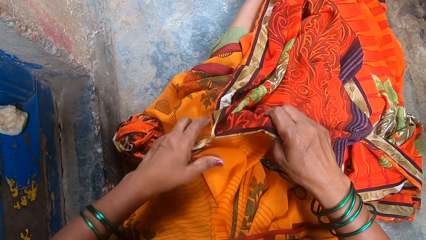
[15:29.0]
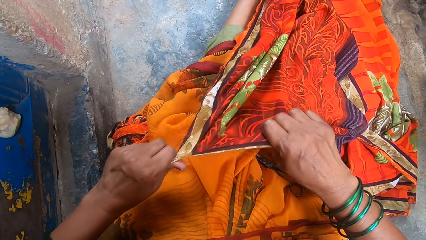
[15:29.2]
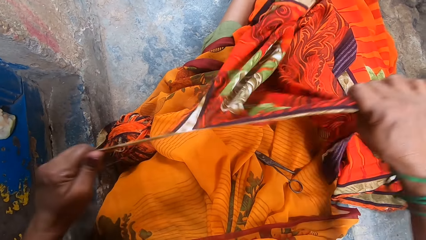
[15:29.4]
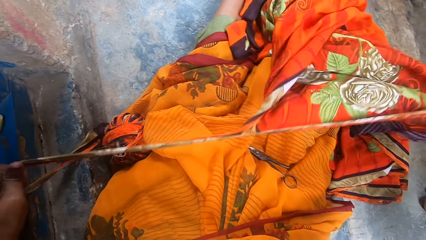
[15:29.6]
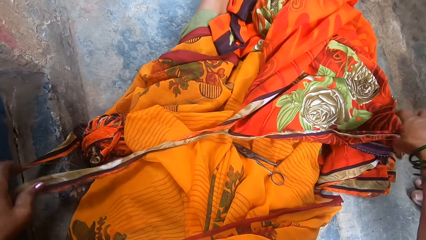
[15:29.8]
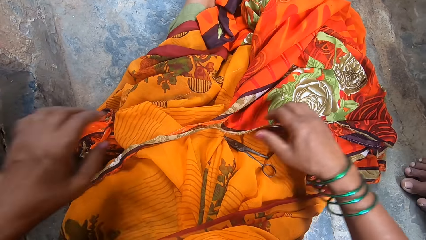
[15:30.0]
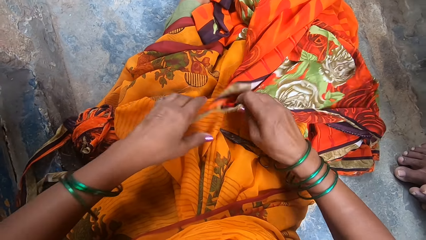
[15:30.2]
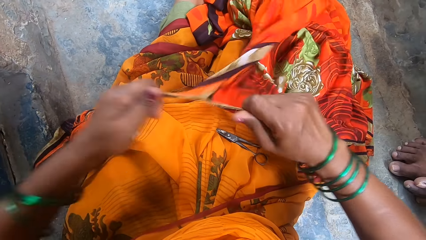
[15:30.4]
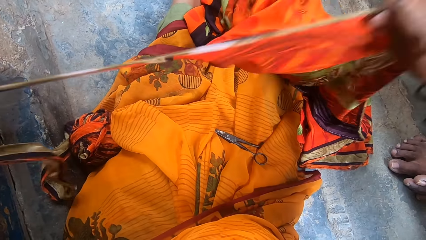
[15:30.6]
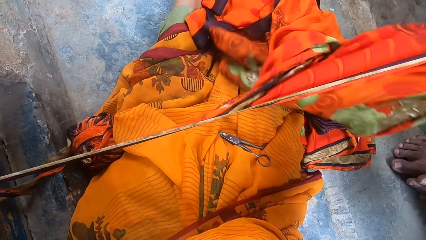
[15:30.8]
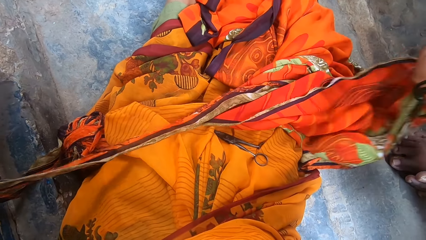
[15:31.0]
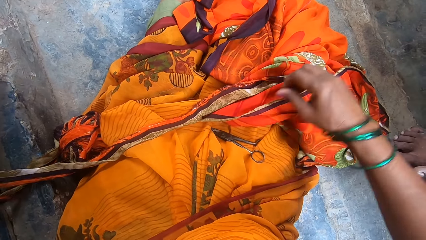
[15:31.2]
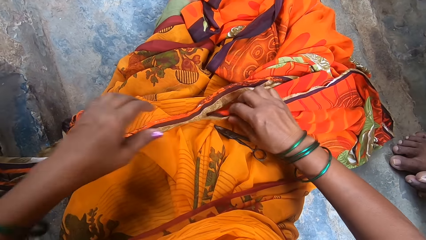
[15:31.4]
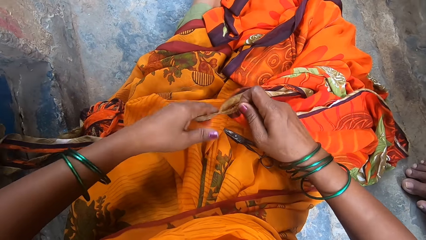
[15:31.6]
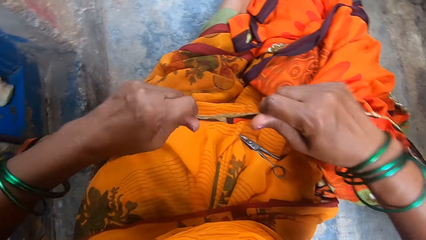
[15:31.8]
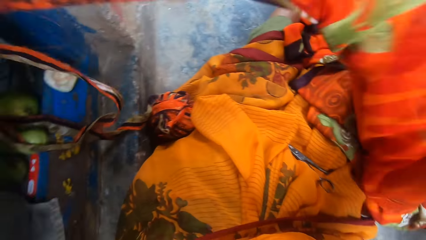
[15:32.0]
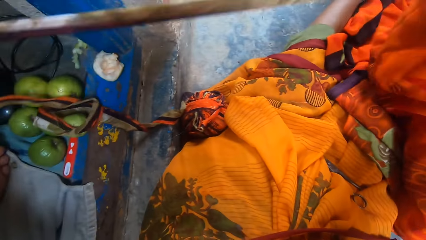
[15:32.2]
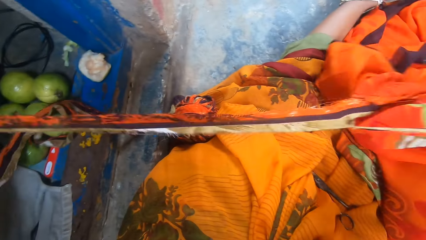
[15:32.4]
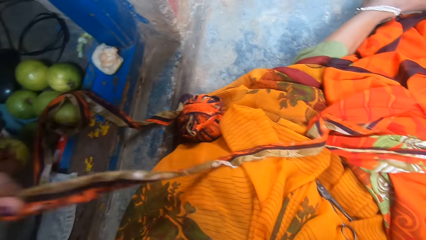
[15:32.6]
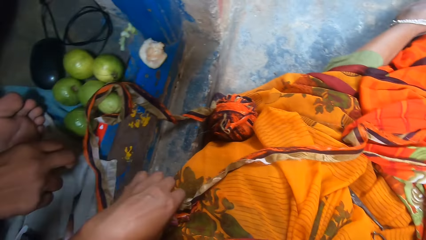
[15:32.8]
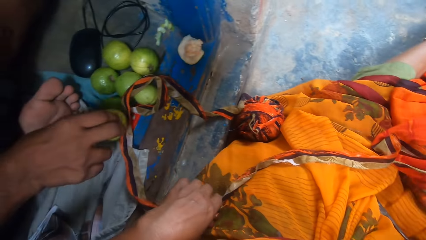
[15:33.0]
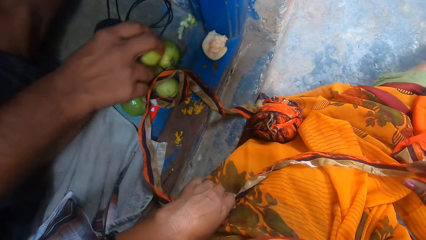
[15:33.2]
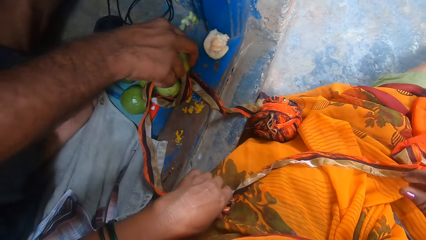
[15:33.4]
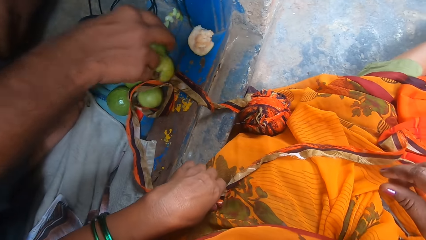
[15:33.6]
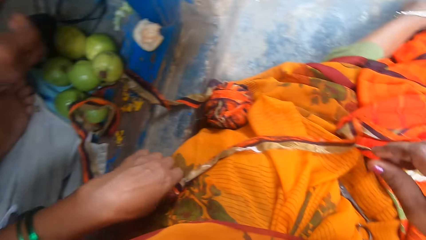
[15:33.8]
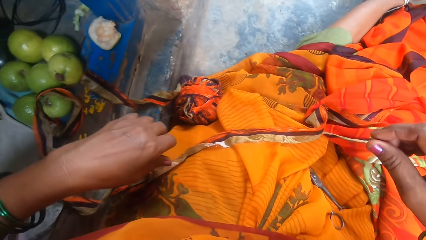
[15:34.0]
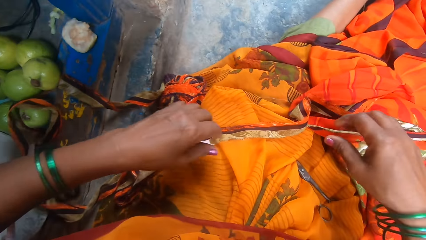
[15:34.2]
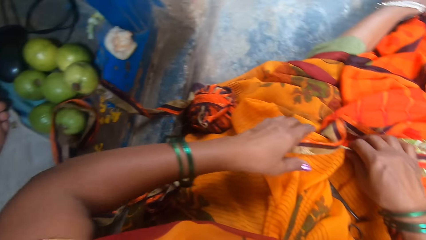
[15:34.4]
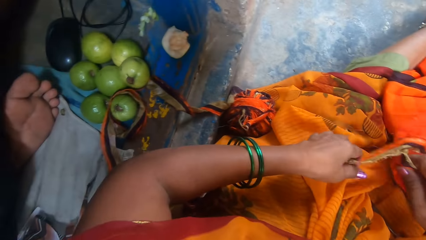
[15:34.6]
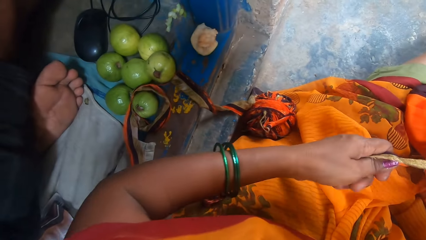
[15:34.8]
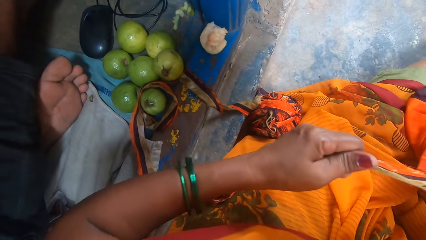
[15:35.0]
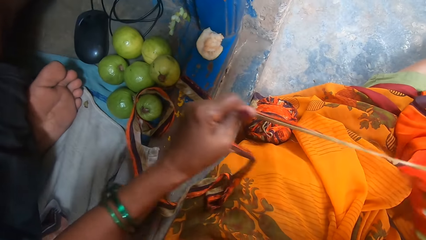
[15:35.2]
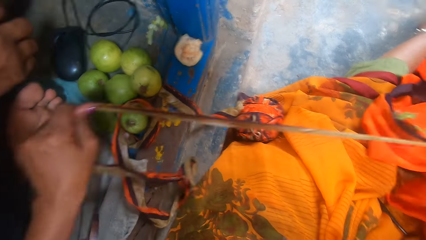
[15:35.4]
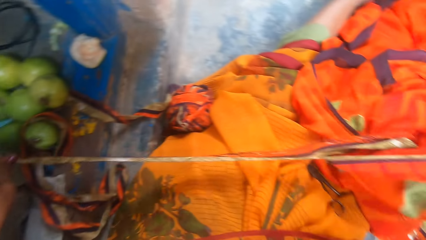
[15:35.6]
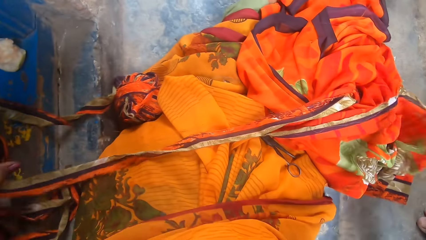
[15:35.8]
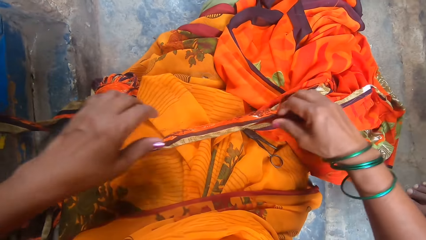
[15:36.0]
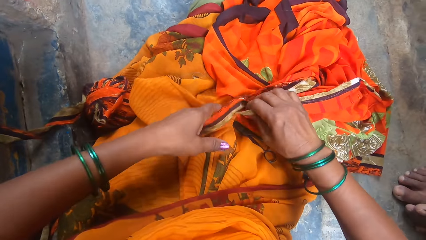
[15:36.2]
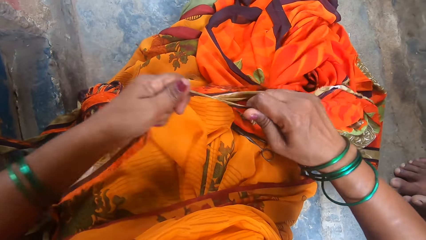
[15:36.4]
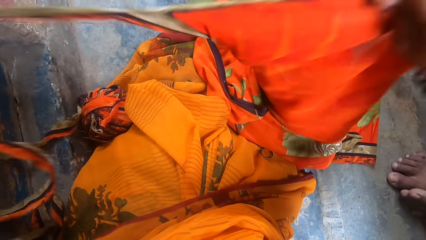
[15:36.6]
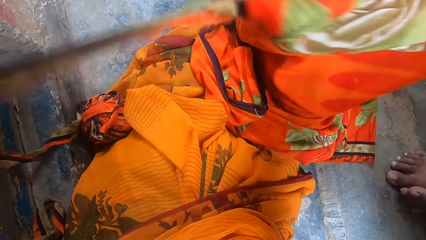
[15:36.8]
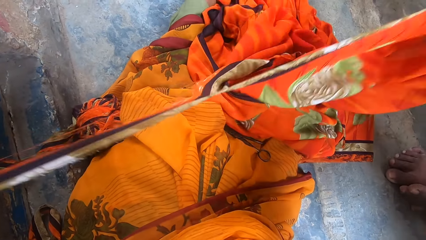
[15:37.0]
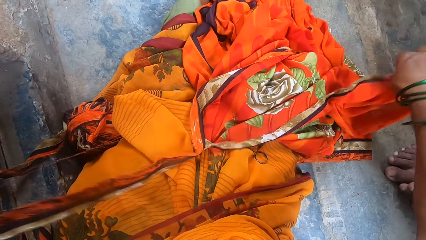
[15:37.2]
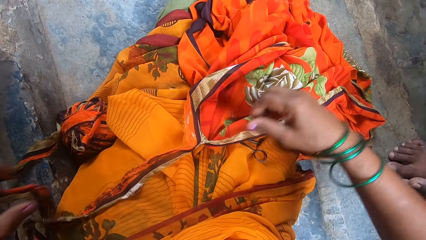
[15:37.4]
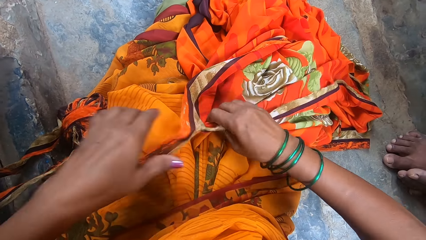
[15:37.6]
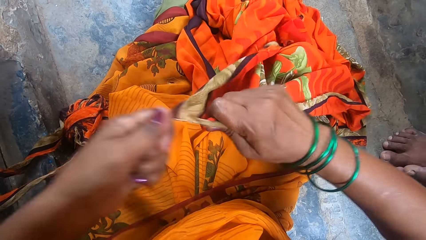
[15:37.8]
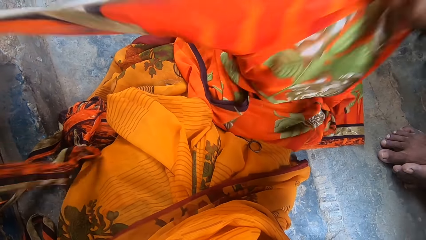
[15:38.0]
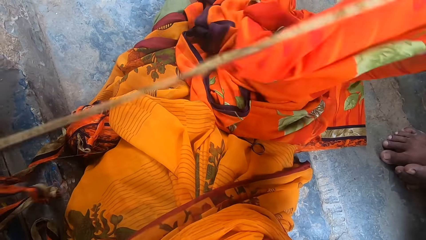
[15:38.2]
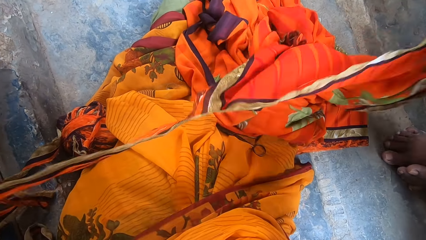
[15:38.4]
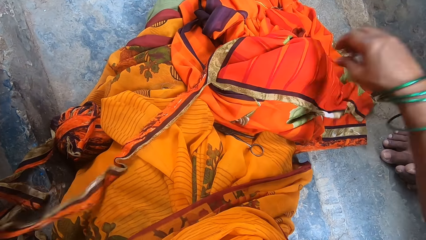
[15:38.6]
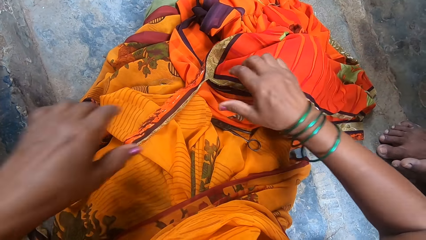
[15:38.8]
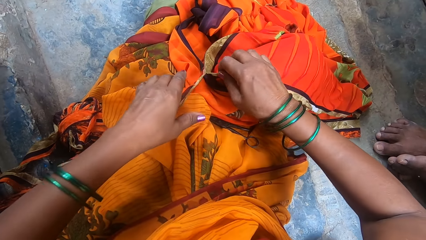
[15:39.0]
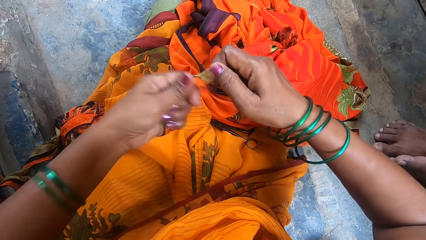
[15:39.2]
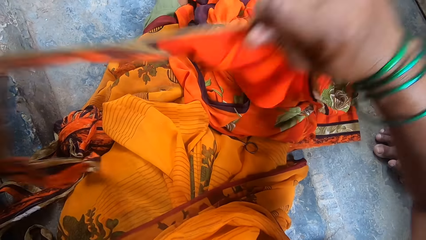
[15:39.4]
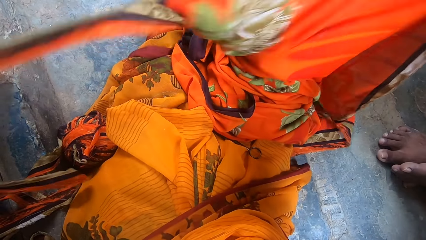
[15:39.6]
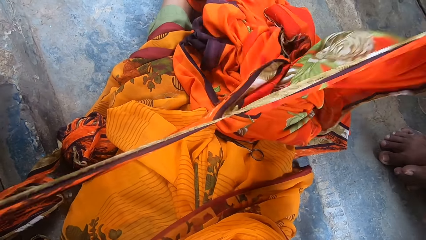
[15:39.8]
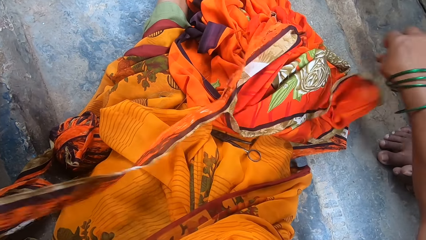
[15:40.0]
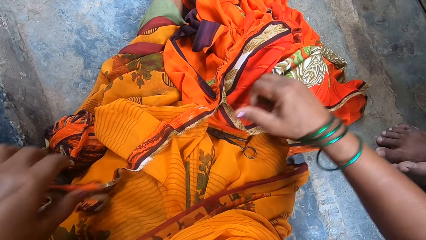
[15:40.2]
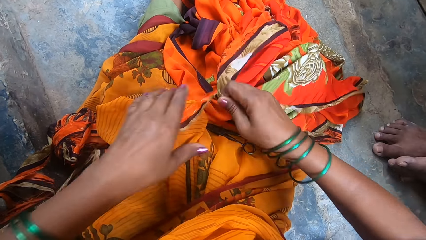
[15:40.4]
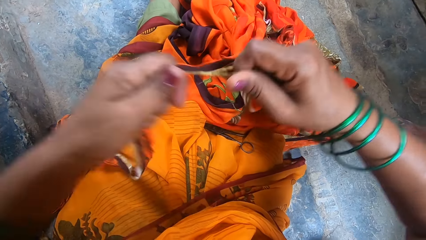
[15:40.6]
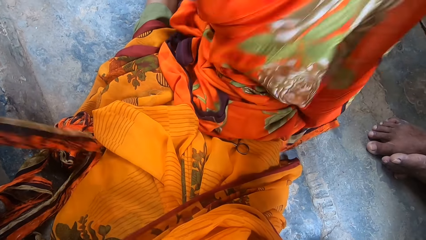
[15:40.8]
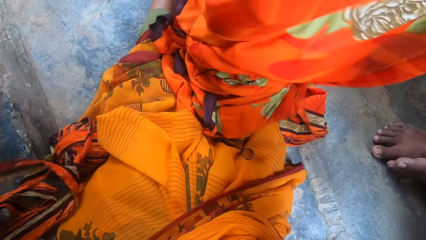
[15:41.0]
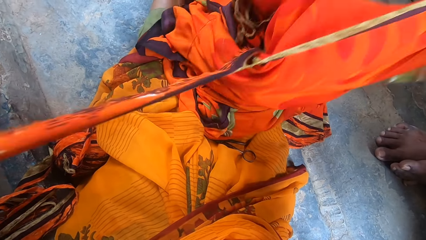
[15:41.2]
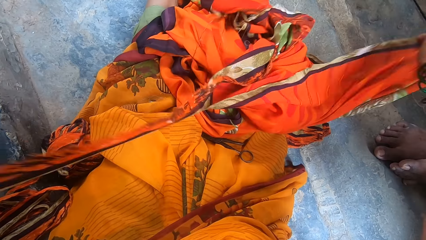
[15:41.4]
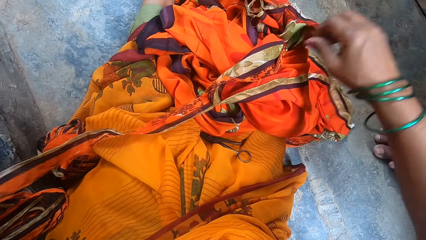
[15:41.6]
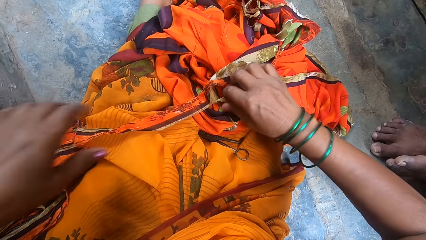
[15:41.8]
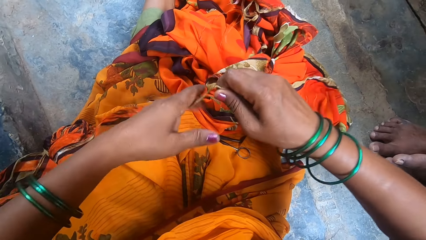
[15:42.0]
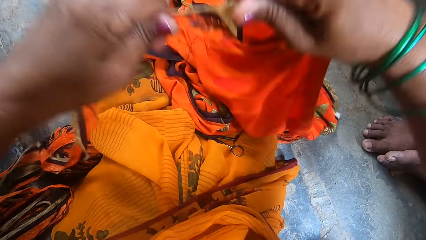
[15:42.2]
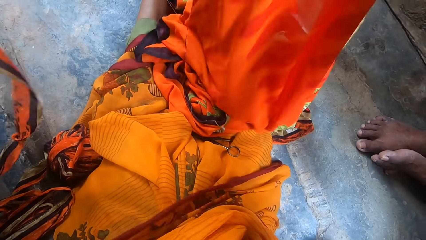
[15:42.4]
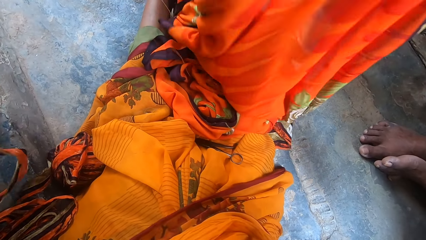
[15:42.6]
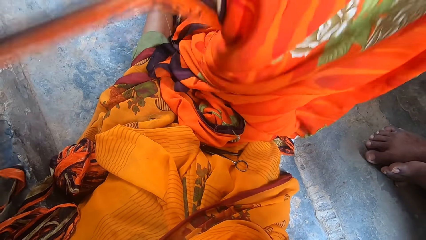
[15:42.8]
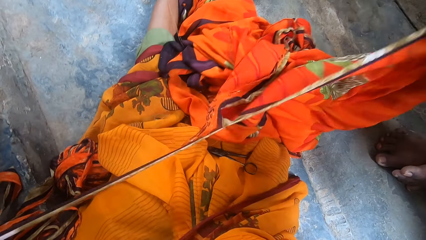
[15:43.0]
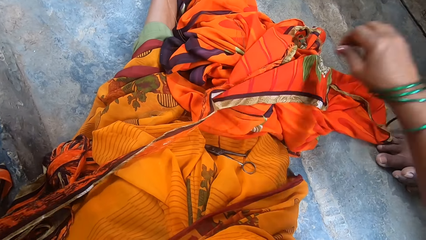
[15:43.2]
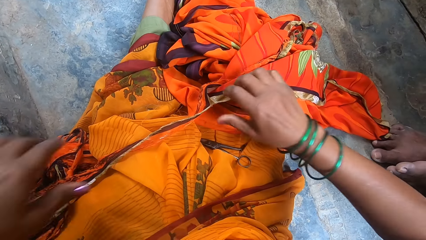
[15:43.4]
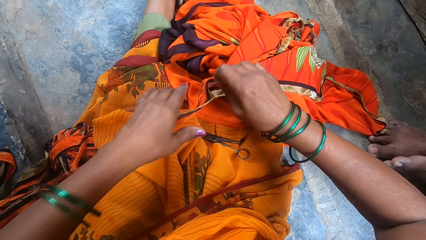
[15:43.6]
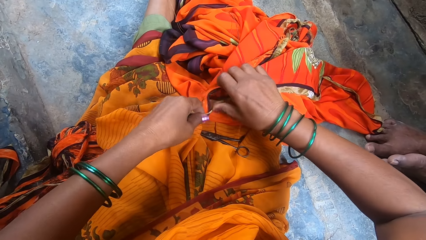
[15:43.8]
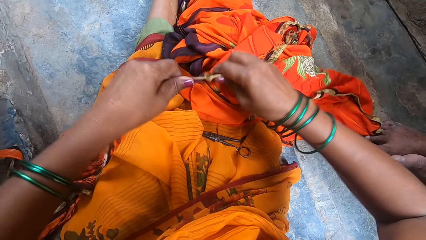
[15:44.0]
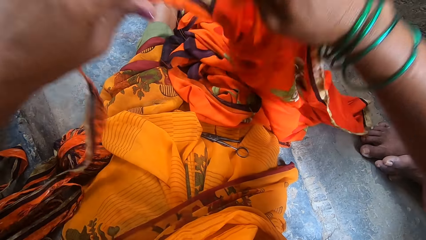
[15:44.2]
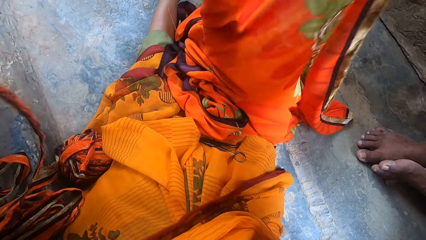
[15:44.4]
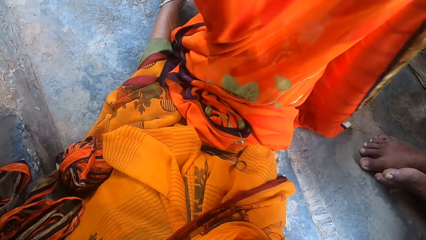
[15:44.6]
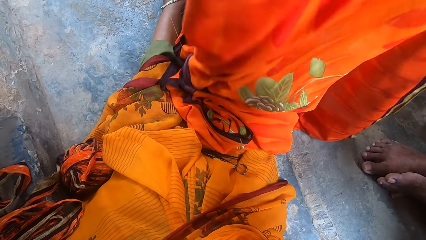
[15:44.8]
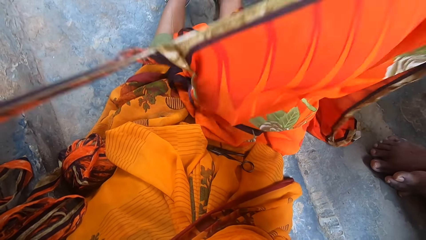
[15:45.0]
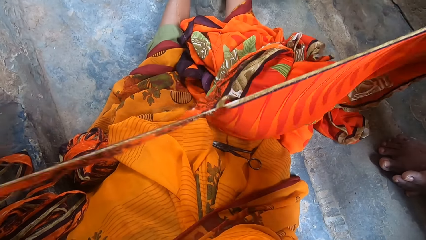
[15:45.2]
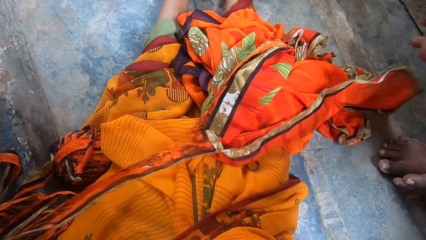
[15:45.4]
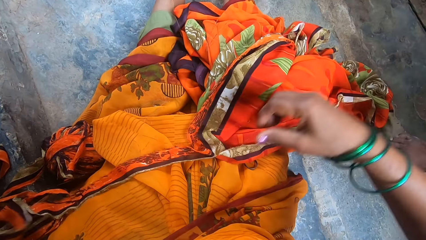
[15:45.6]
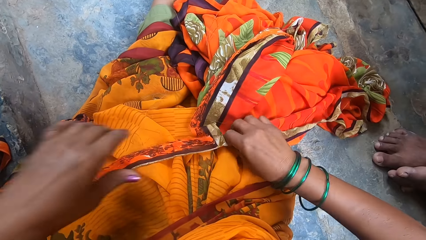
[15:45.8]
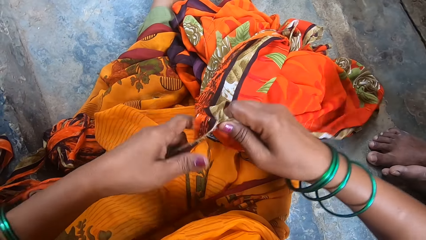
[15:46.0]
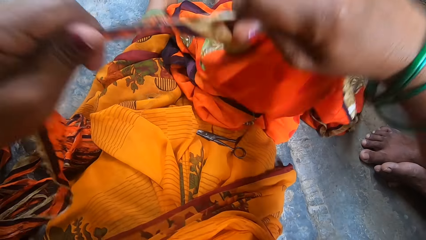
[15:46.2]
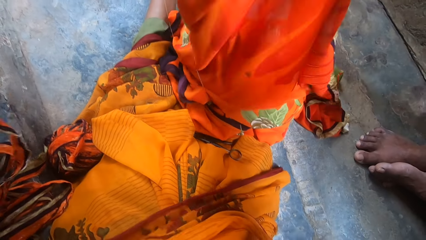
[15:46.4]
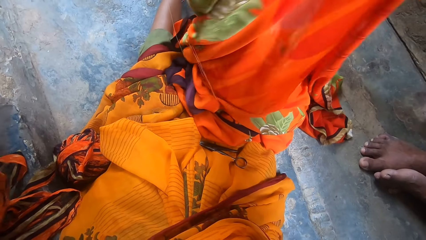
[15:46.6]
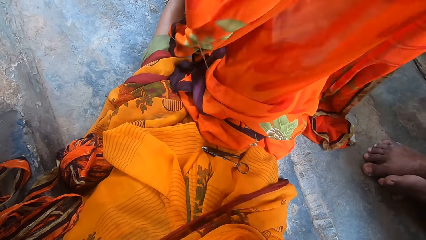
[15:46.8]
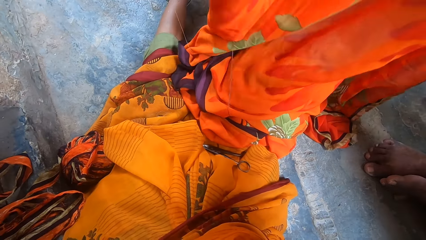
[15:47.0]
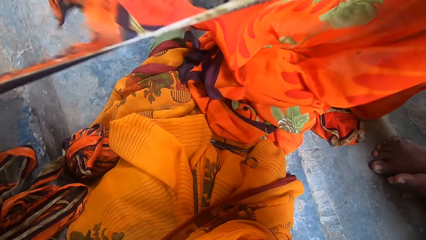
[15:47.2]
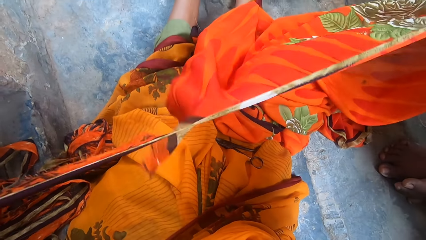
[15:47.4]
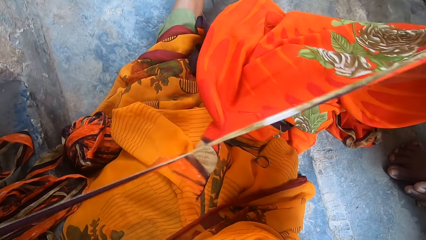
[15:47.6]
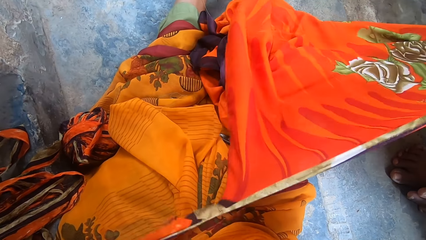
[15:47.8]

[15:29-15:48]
The camera wearer tears the cloth with hands. They look at the guavas. A man puts down the guavas. The camera wearer tears the cloth.
